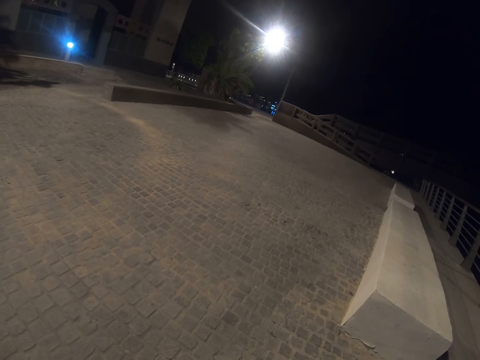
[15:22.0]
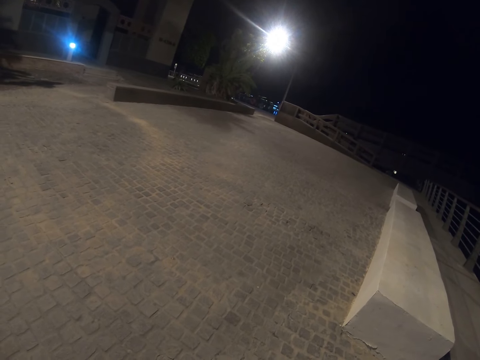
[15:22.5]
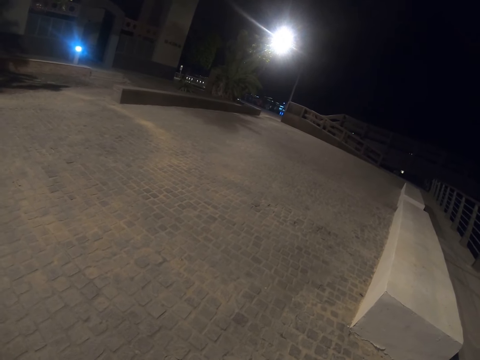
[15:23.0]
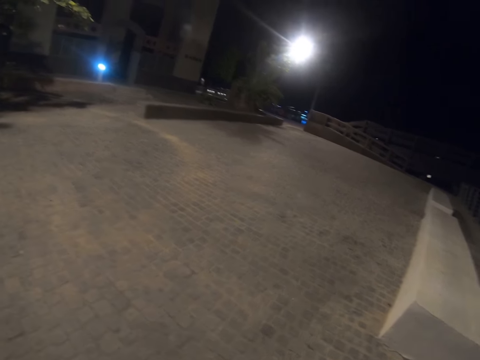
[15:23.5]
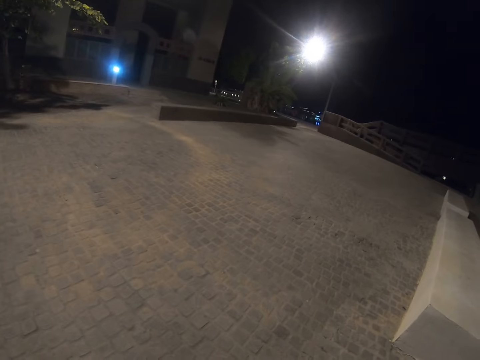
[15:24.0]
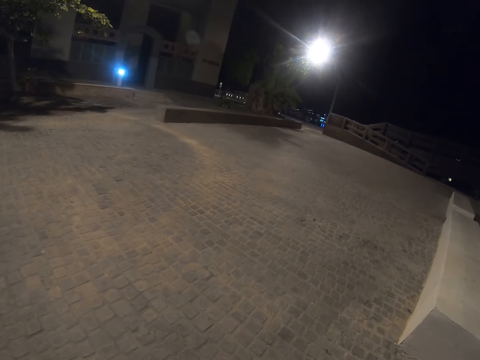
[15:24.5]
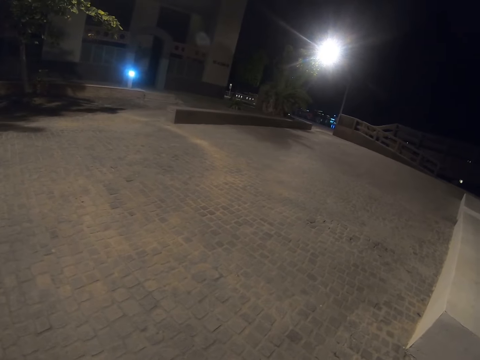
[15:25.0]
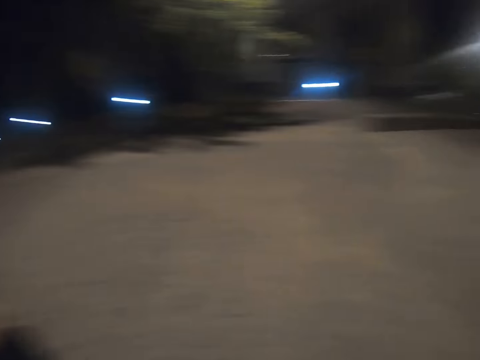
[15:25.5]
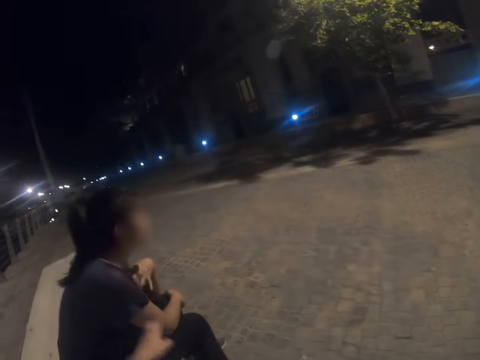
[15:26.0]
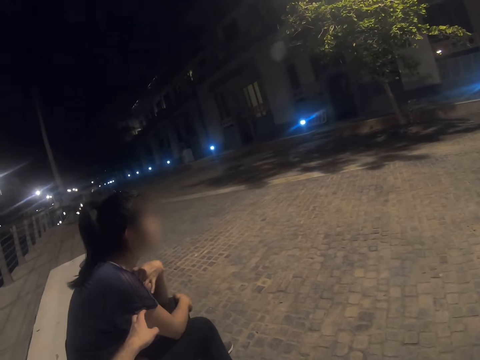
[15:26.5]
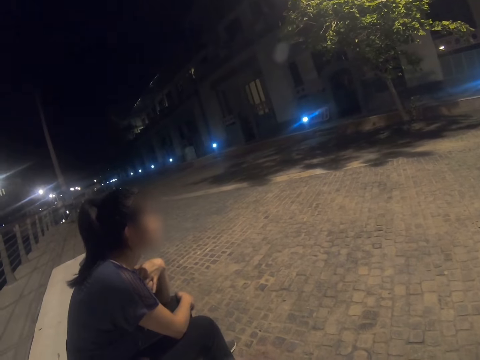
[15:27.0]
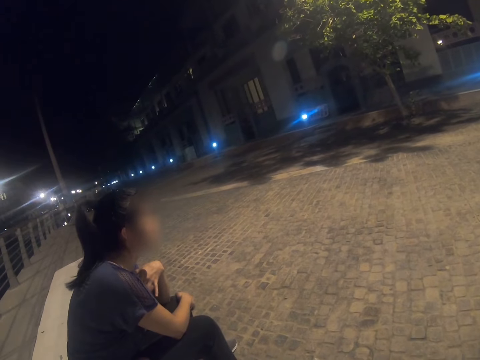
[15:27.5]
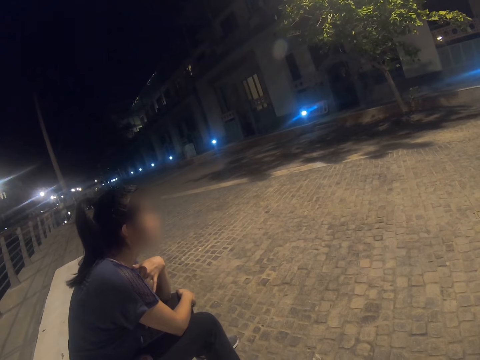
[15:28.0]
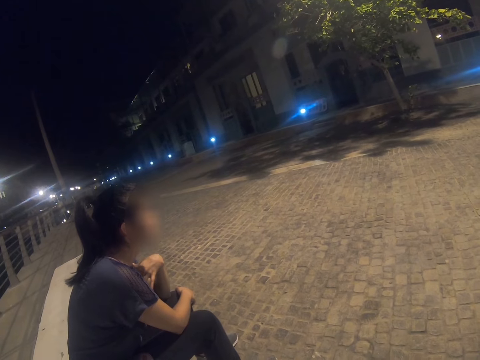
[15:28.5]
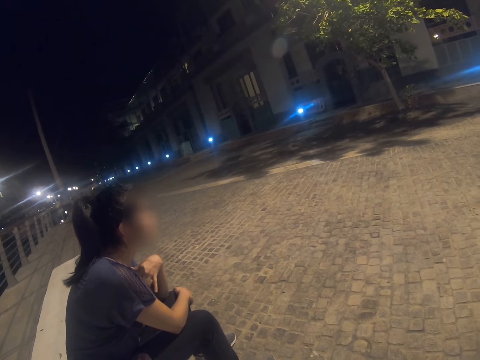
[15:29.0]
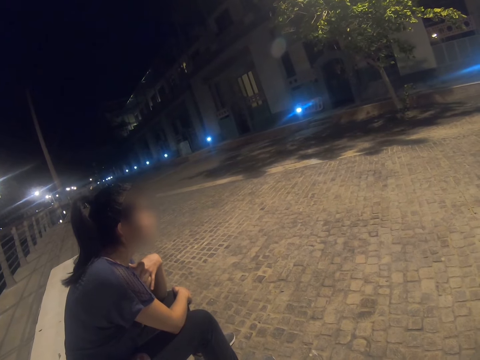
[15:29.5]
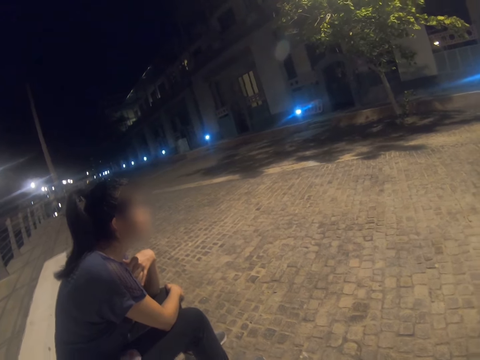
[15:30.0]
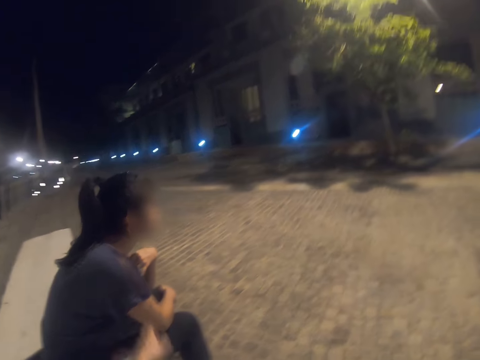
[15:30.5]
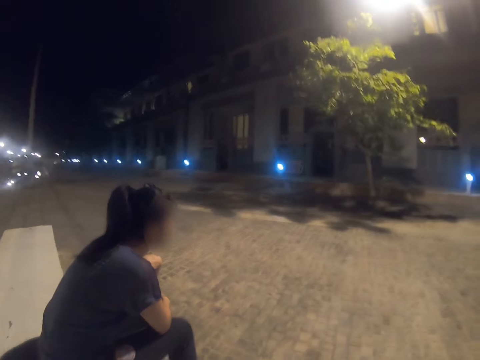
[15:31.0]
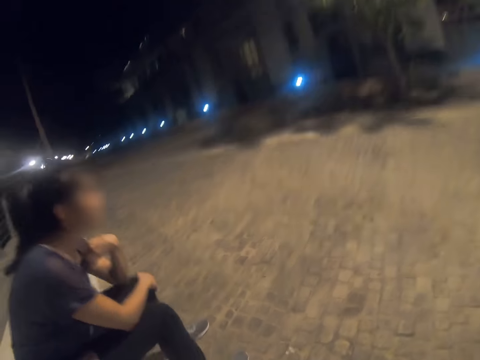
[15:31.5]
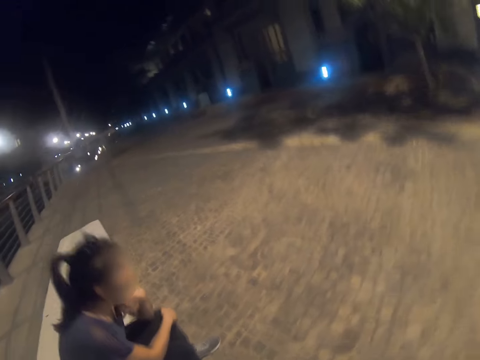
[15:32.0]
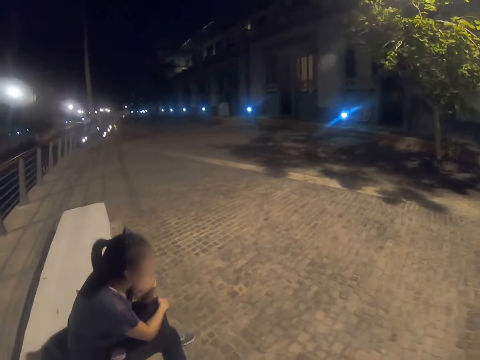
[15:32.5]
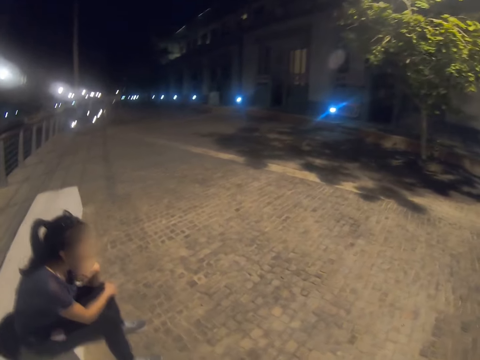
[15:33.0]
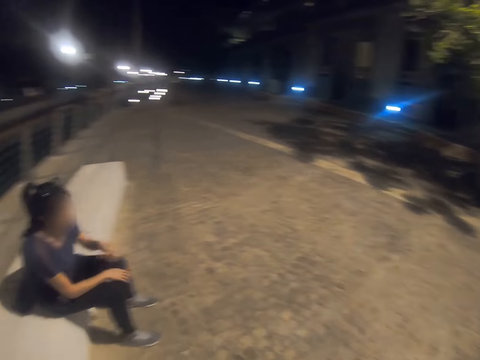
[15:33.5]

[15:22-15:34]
The camera wearer touches a person's hand. They stand up.

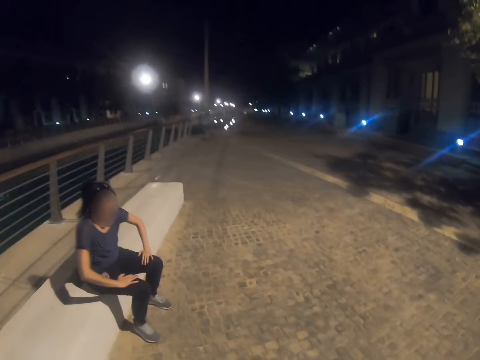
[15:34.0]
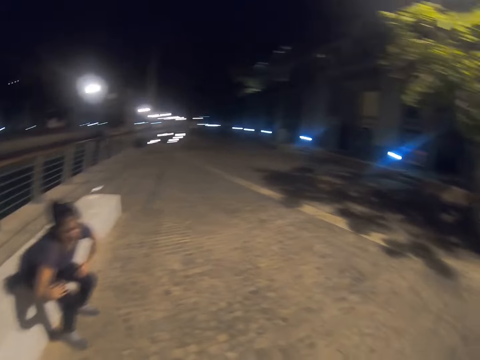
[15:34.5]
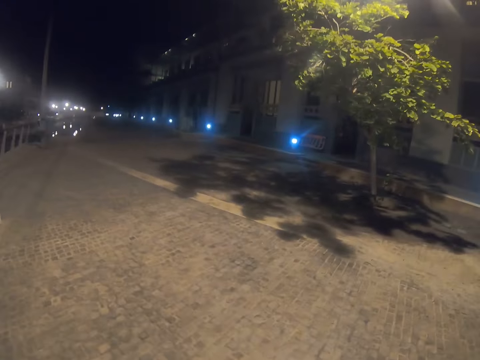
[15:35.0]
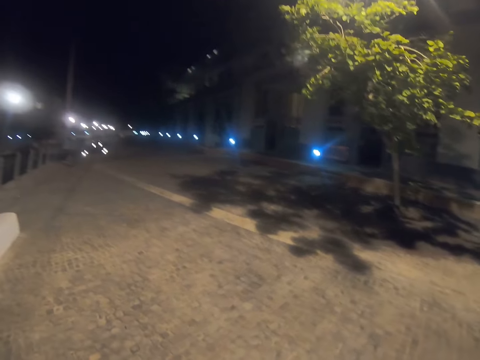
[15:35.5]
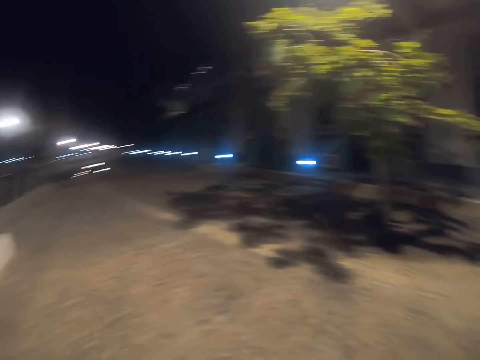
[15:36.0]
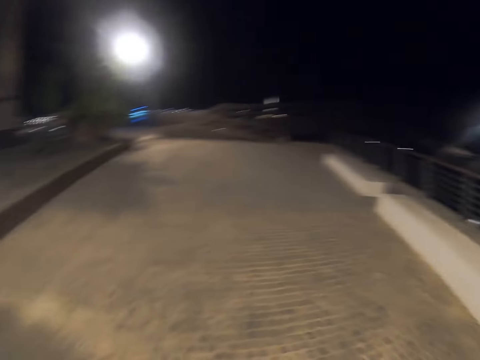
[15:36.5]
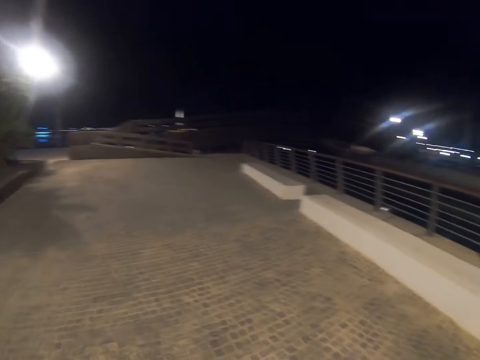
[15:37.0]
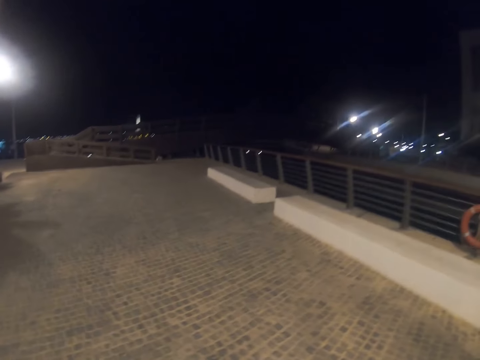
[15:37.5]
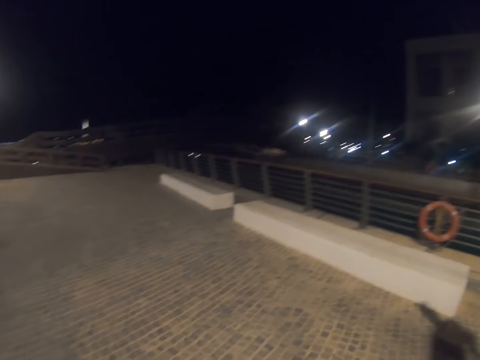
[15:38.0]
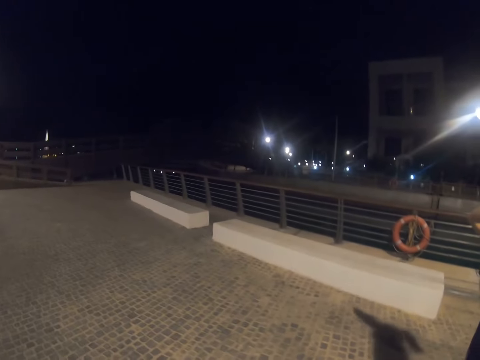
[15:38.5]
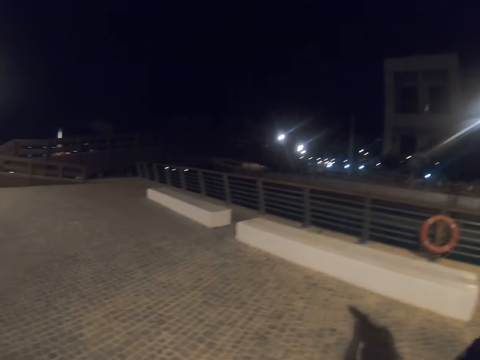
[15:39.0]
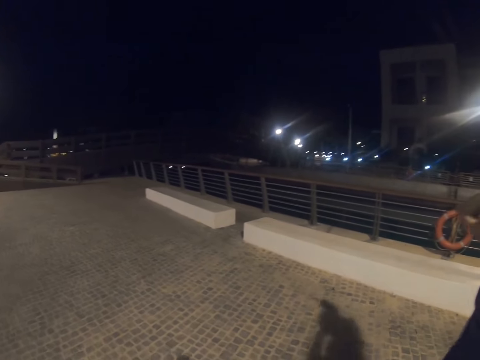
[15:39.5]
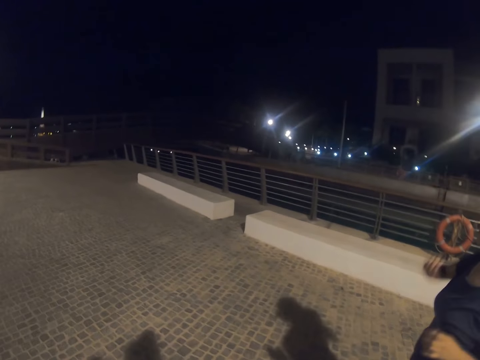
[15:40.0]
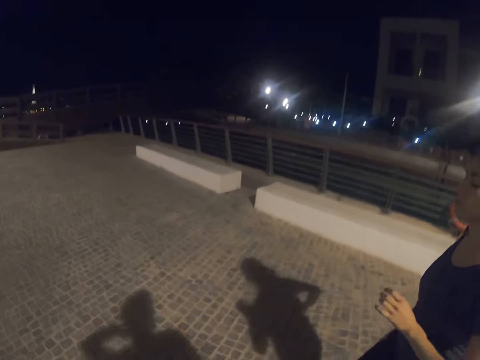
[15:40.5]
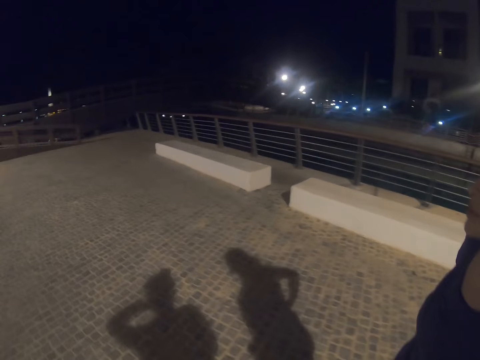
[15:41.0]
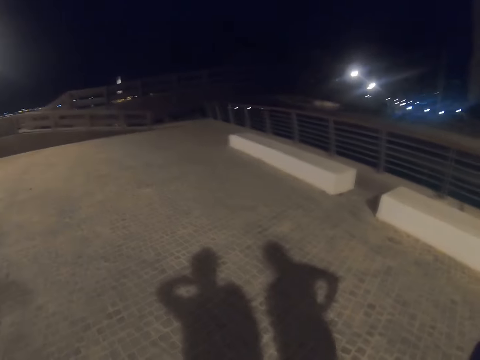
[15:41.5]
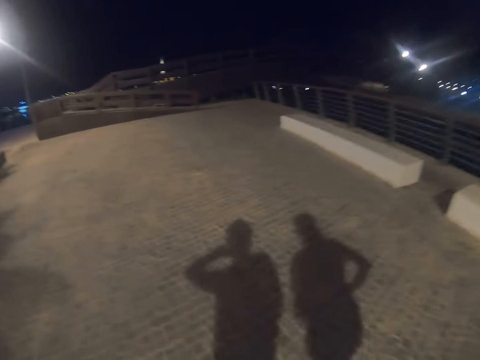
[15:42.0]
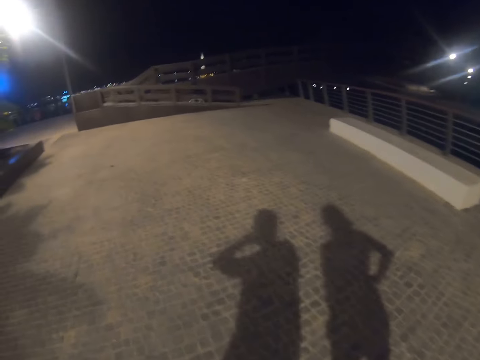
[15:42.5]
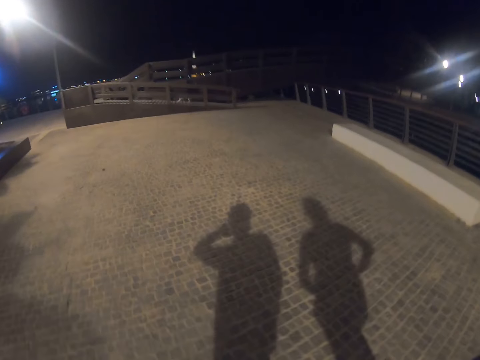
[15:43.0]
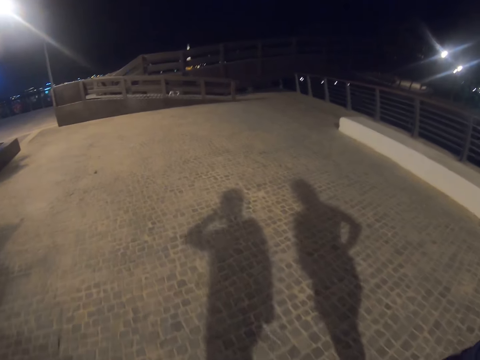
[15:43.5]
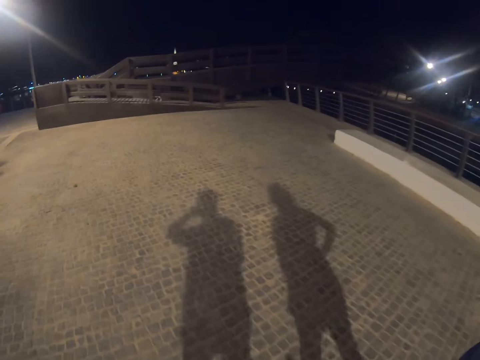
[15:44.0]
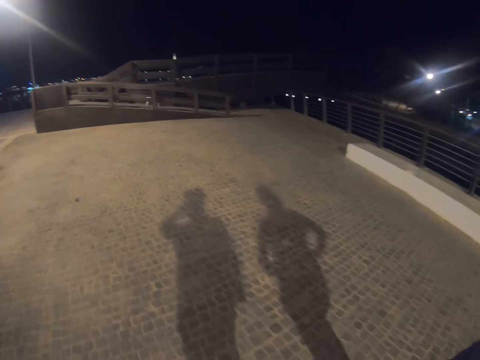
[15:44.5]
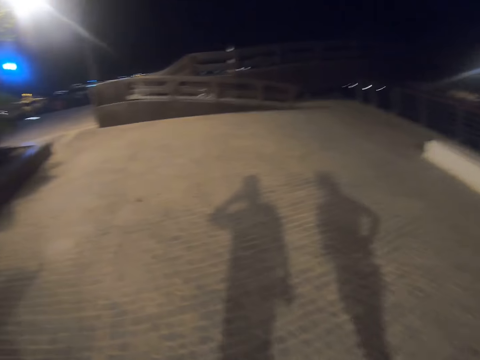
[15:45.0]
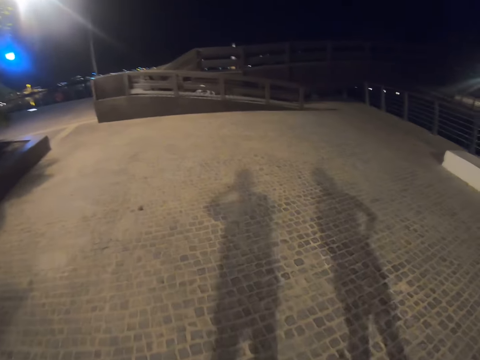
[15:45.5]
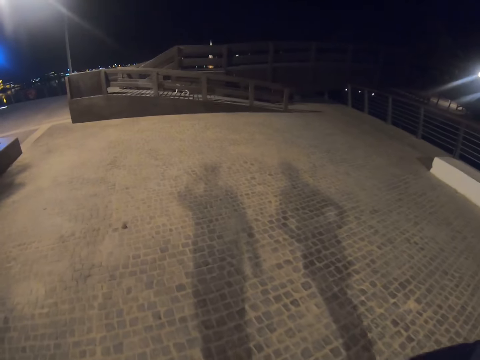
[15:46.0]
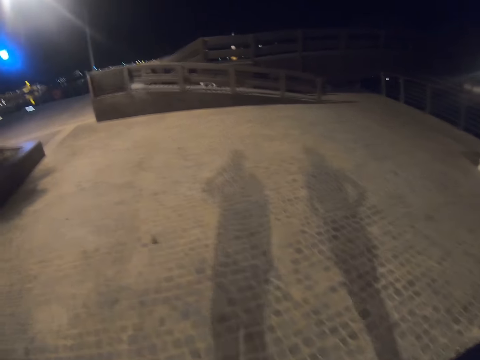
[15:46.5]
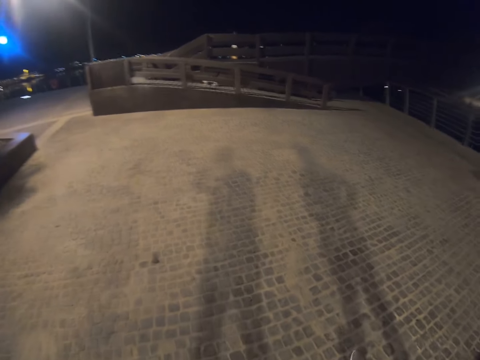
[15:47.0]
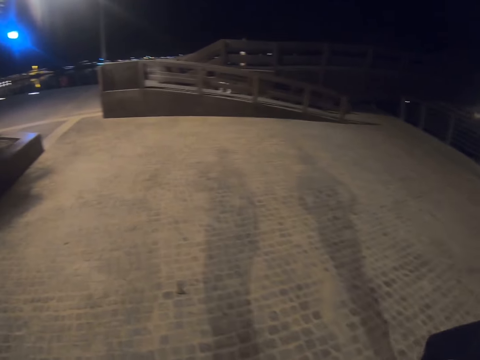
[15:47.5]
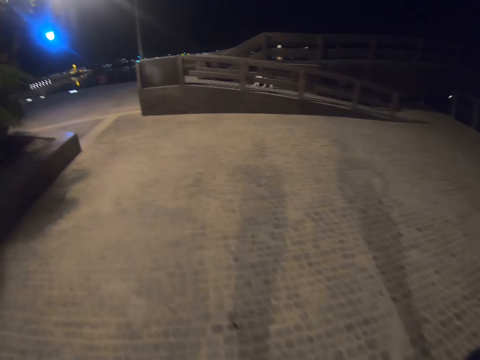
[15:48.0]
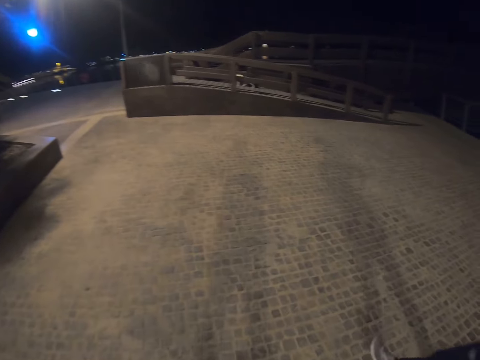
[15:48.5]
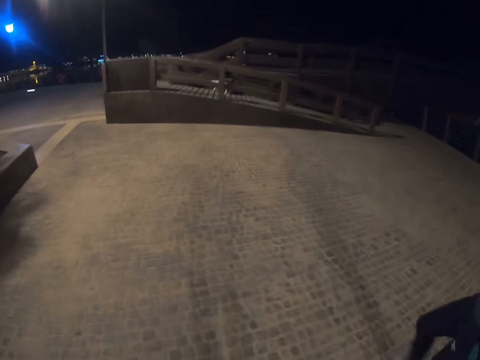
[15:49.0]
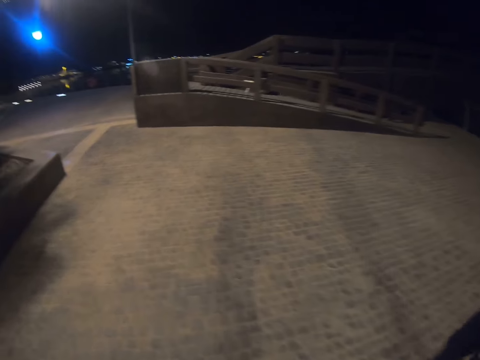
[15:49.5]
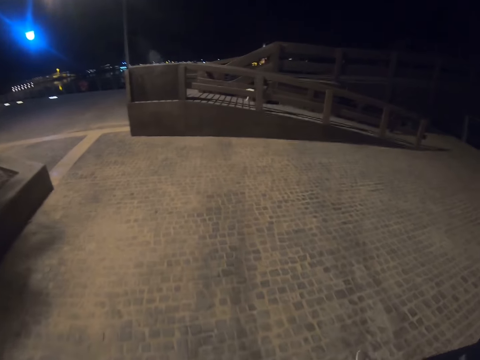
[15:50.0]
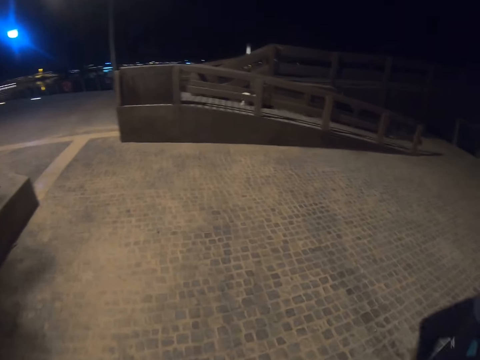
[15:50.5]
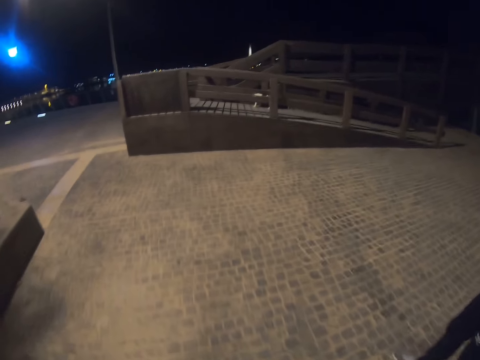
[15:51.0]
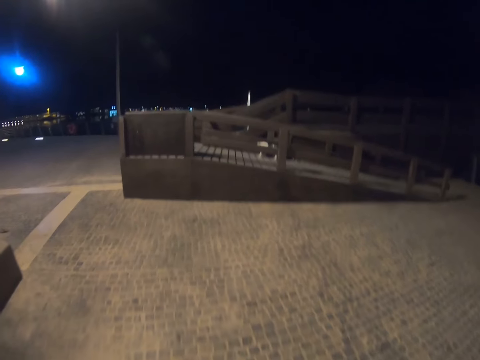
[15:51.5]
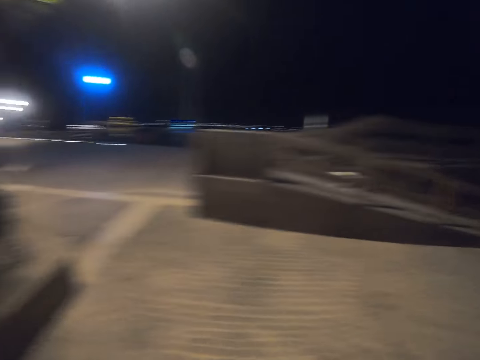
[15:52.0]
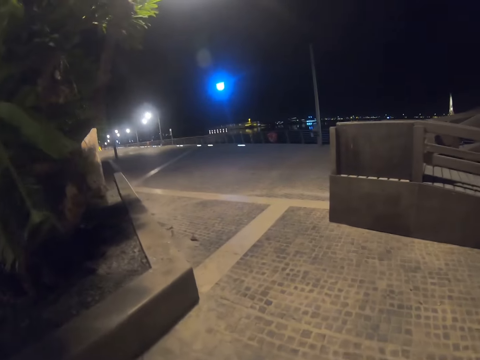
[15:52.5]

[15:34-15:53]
A person wakes up. The person stands up. The camera wearer looks around. They walk along the pavement.
